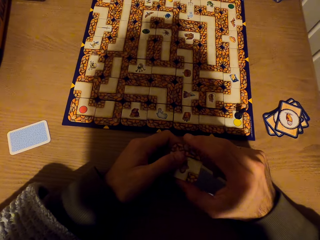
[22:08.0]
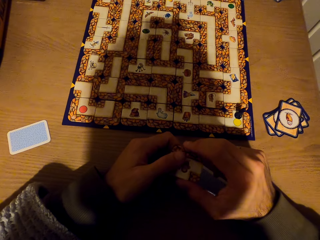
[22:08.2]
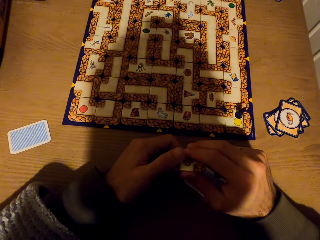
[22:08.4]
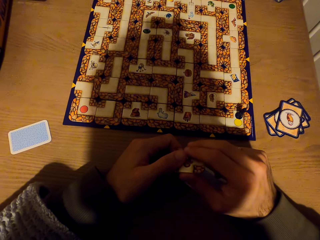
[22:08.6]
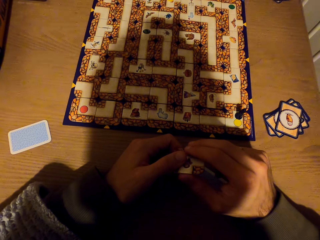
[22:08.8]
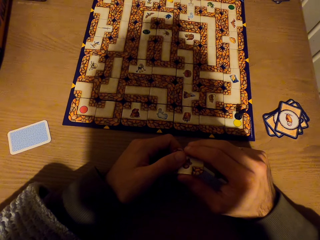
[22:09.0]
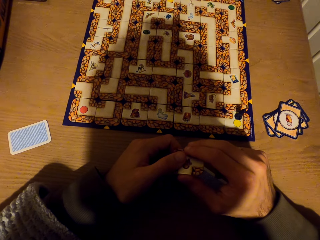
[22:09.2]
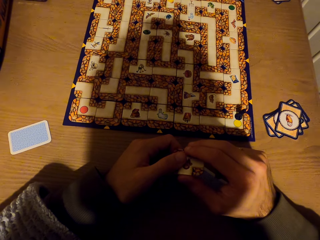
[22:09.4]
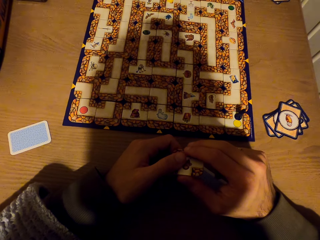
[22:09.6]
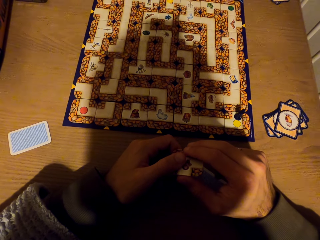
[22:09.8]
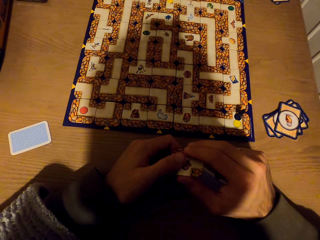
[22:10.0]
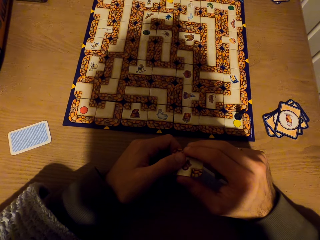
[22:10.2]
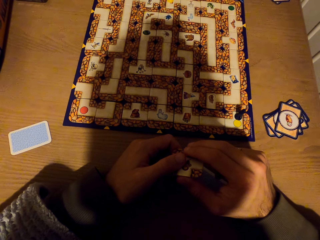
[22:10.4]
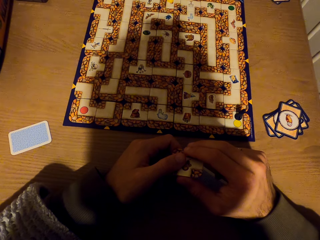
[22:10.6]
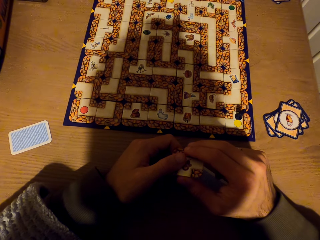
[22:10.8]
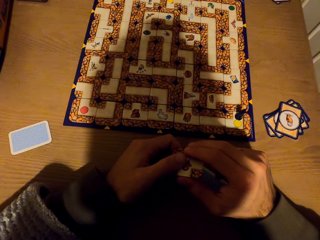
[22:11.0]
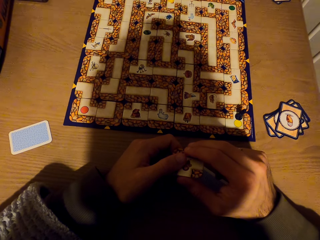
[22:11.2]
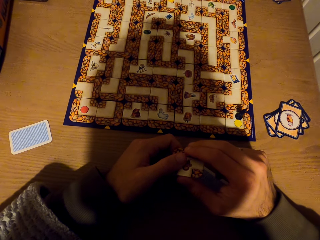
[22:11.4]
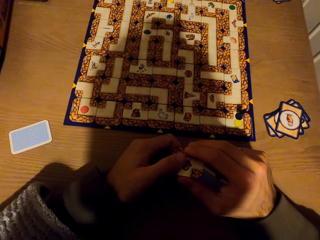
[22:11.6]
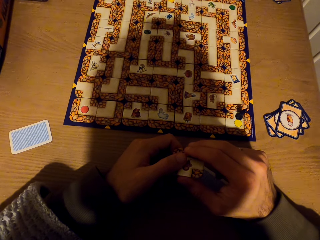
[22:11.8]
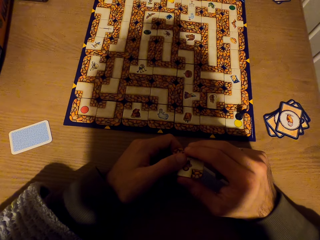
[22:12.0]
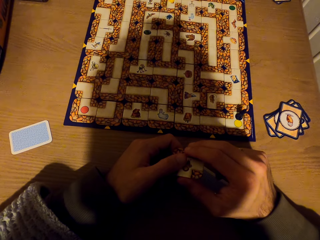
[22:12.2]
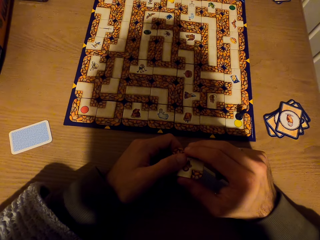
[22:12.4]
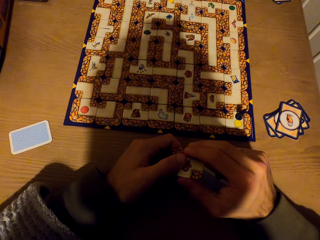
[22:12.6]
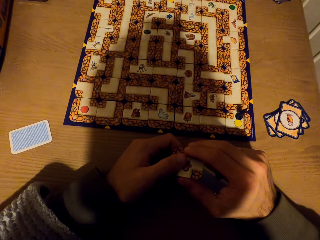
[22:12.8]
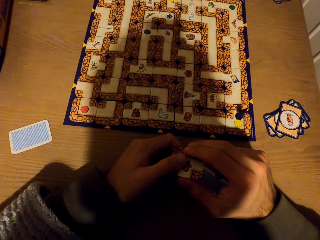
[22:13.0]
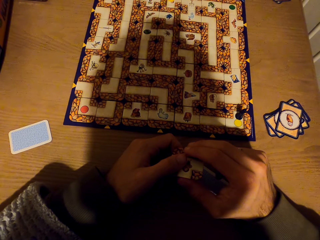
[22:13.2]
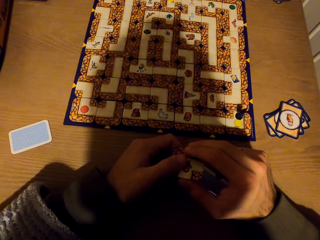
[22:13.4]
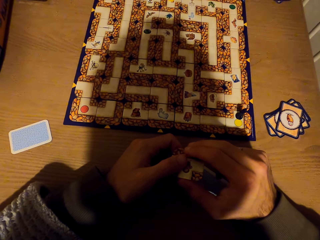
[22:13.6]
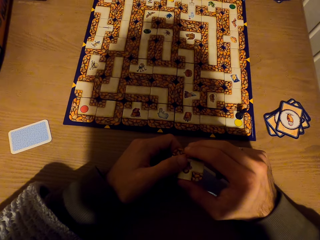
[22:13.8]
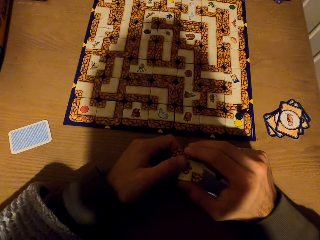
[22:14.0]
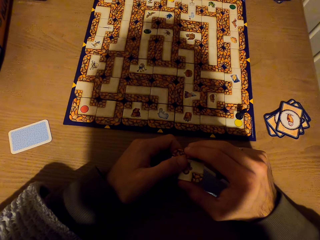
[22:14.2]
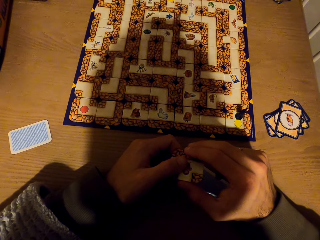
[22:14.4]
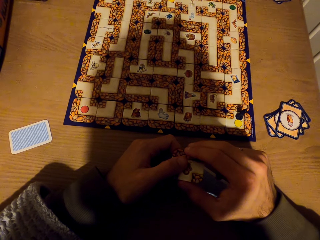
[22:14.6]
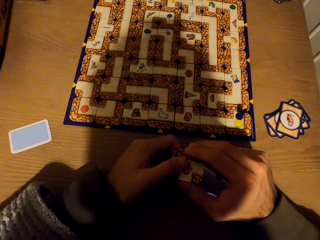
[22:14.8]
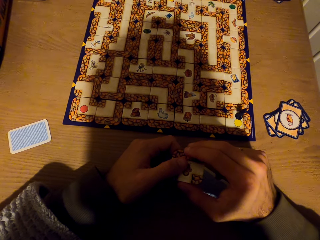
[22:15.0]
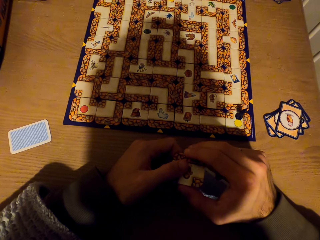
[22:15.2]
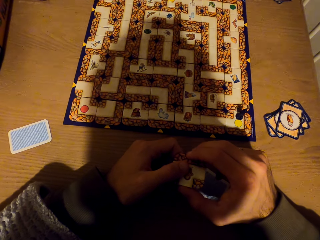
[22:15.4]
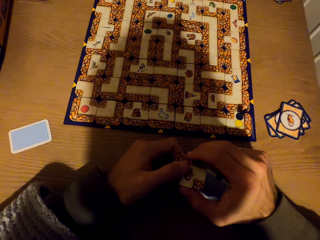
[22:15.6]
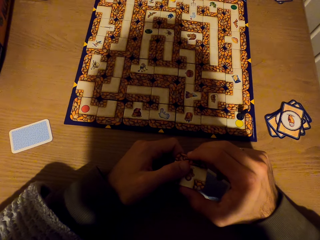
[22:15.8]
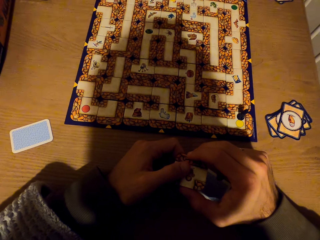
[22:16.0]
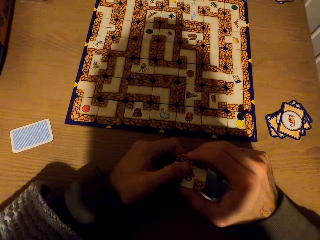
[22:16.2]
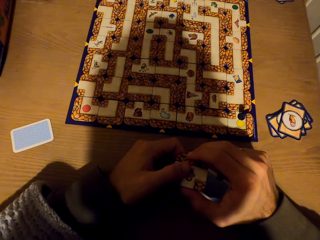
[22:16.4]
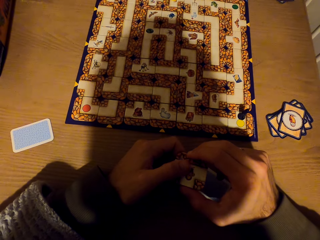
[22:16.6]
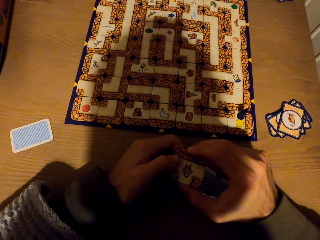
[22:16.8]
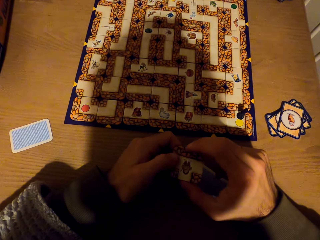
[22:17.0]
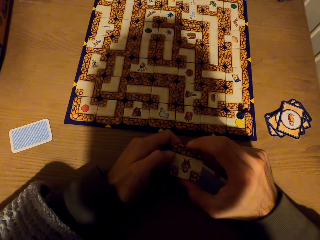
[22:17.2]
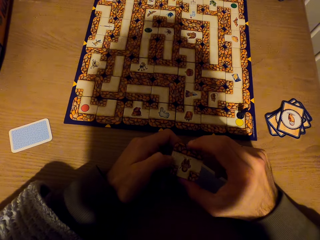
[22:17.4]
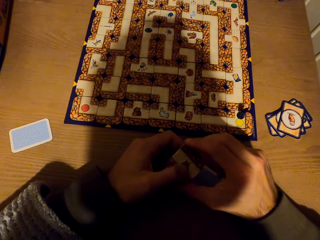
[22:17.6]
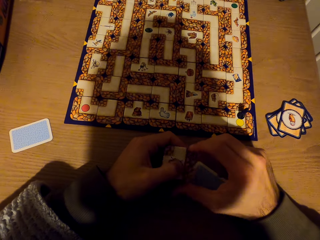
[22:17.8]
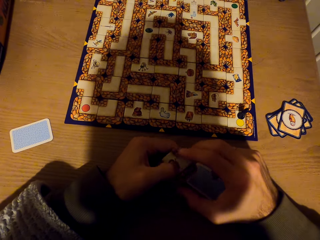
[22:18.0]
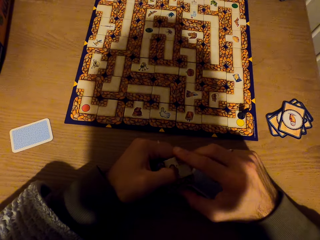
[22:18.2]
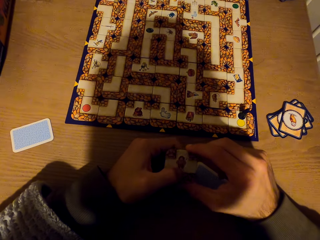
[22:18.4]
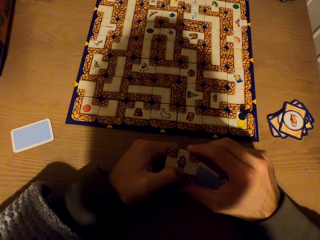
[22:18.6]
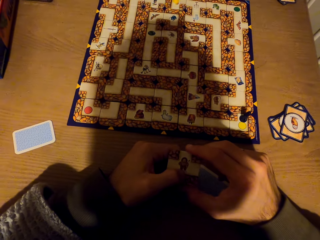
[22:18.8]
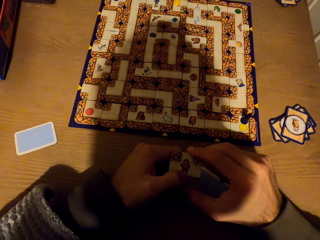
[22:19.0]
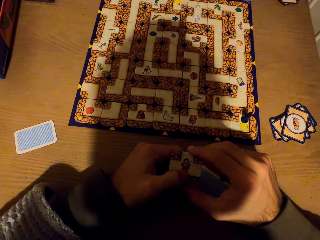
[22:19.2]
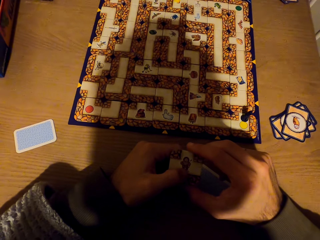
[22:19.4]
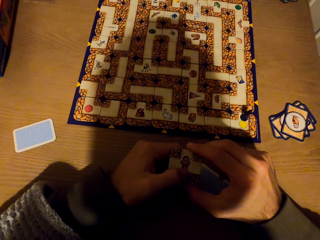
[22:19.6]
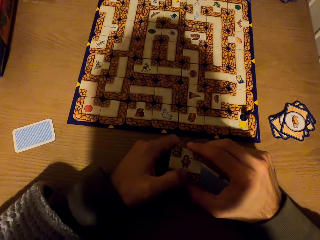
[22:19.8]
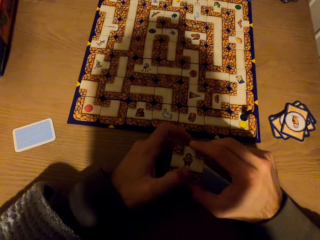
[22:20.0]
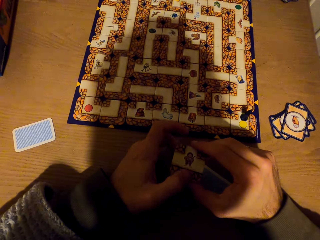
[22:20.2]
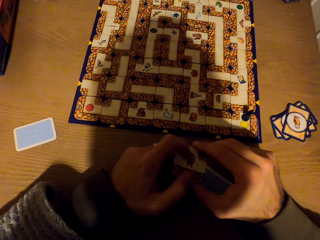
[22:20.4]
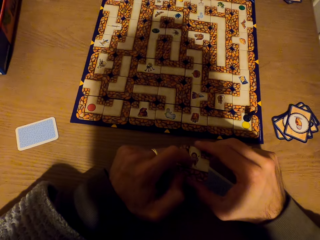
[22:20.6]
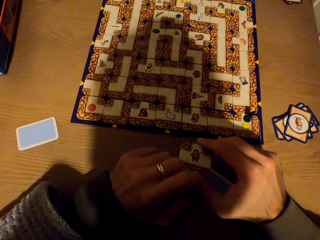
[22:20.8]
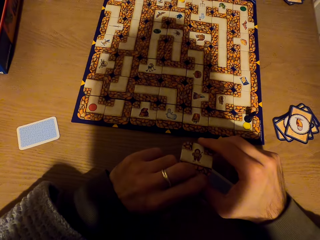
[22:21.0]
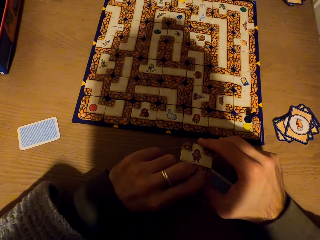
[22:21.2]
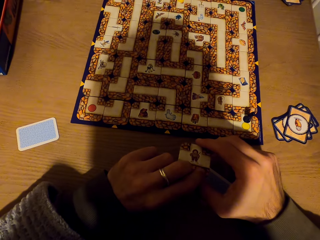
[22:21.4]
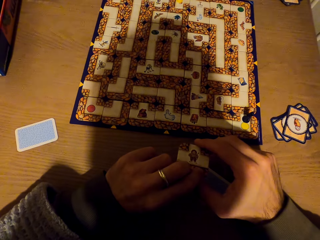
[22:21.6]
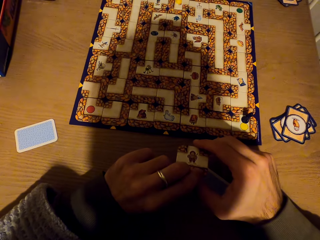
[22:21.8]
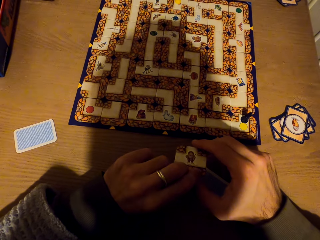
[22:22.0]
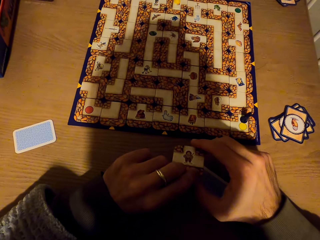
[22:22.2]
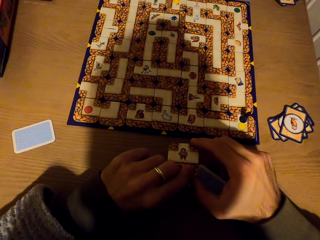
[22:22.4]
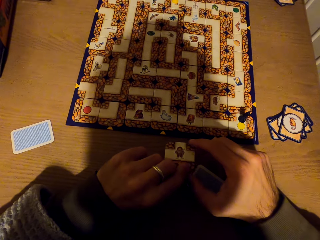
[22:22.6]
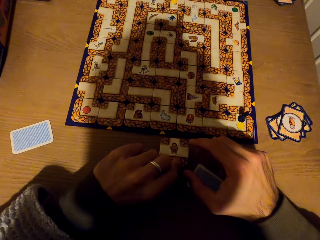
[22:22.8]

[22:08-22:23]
The camera wearer stares at the labyrinth board game. They turn the tile. They stare at the labyrinth board game.

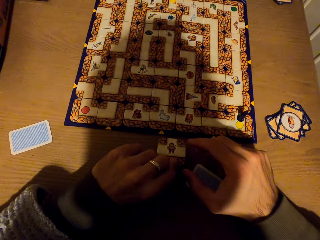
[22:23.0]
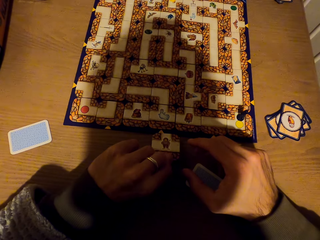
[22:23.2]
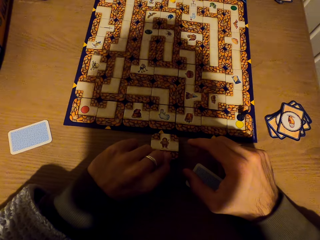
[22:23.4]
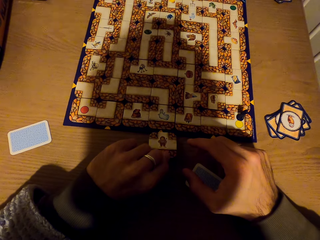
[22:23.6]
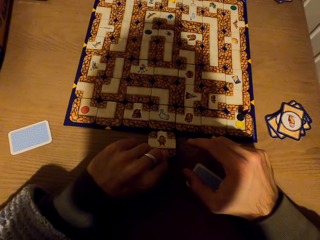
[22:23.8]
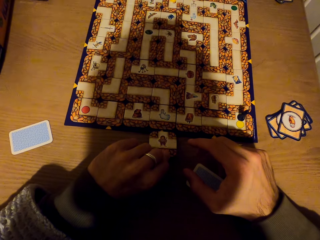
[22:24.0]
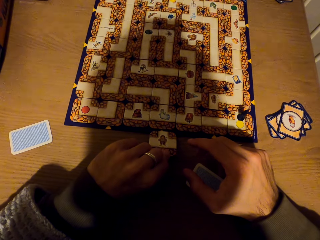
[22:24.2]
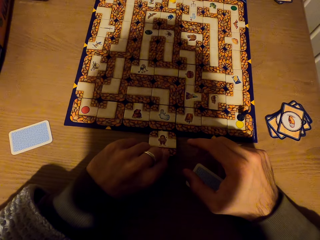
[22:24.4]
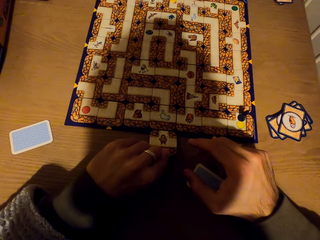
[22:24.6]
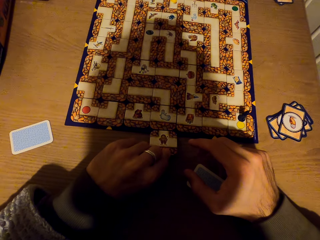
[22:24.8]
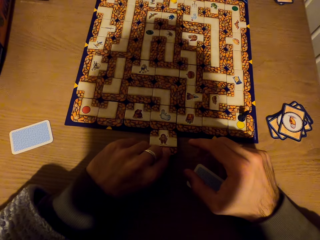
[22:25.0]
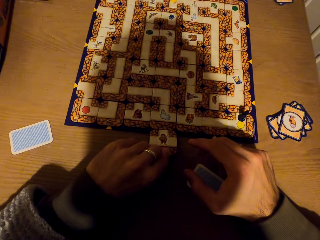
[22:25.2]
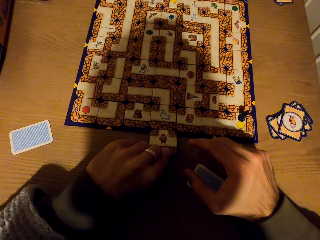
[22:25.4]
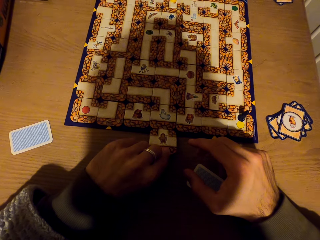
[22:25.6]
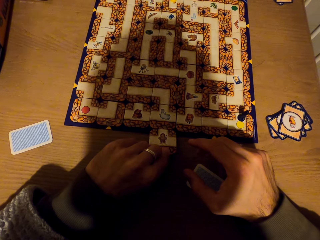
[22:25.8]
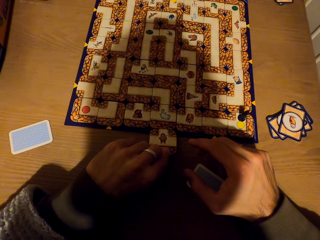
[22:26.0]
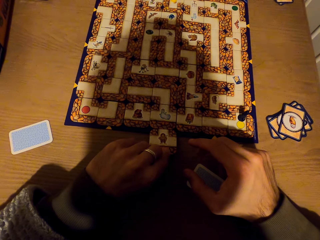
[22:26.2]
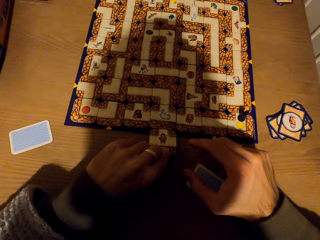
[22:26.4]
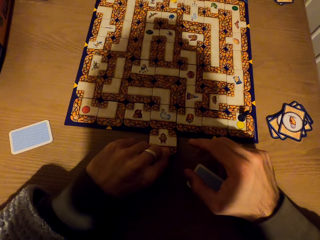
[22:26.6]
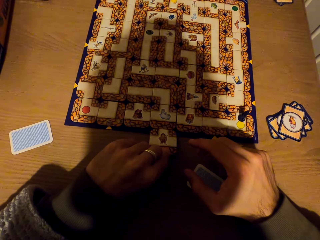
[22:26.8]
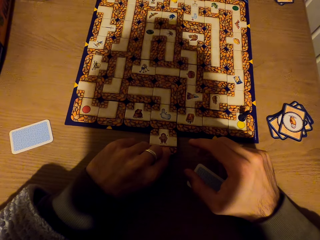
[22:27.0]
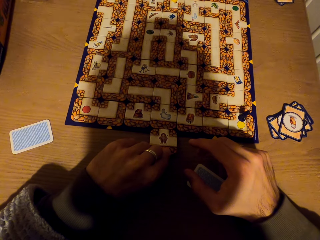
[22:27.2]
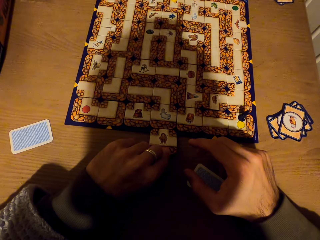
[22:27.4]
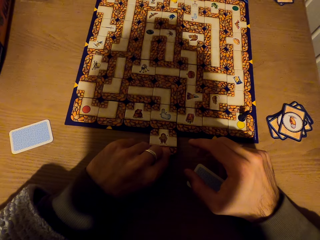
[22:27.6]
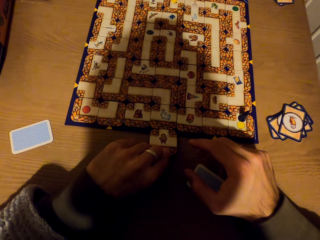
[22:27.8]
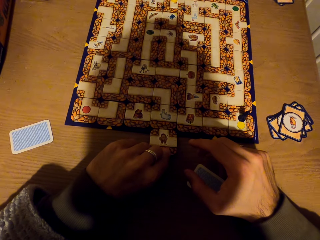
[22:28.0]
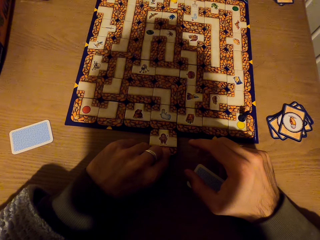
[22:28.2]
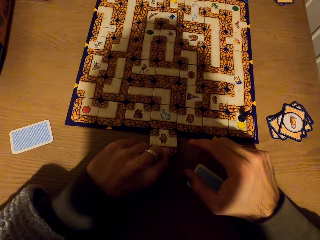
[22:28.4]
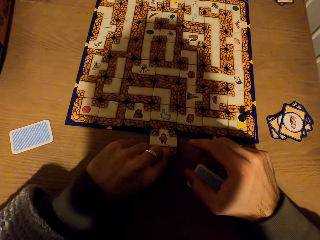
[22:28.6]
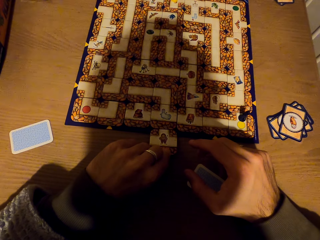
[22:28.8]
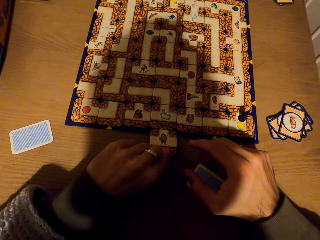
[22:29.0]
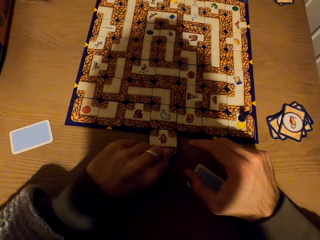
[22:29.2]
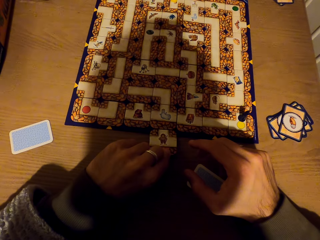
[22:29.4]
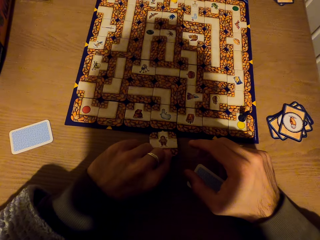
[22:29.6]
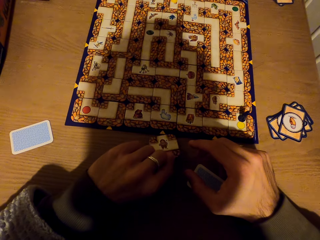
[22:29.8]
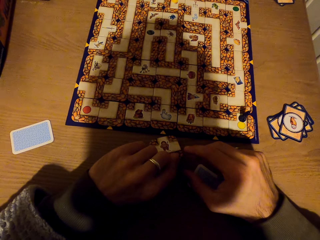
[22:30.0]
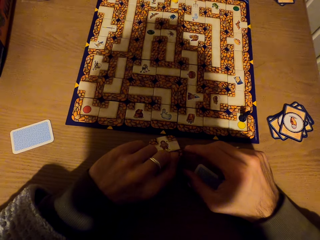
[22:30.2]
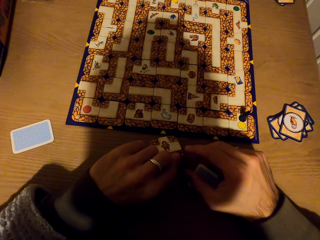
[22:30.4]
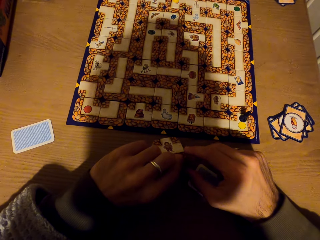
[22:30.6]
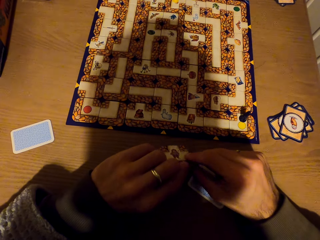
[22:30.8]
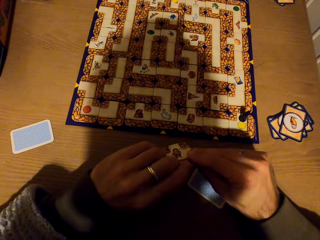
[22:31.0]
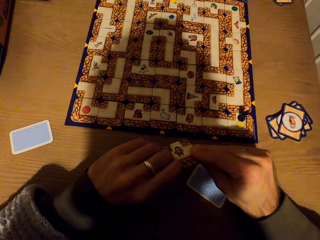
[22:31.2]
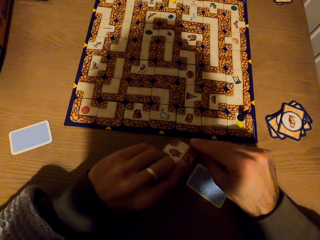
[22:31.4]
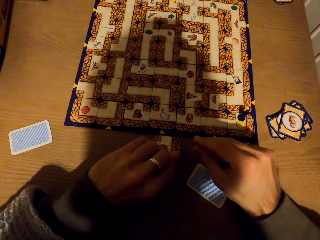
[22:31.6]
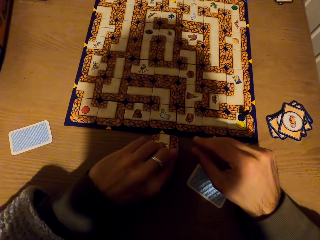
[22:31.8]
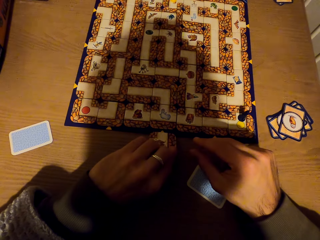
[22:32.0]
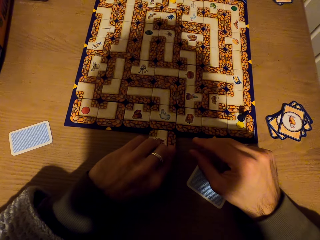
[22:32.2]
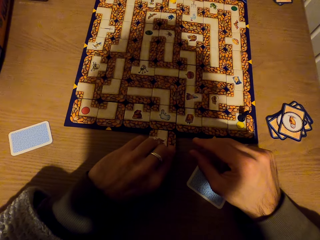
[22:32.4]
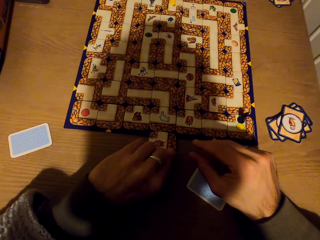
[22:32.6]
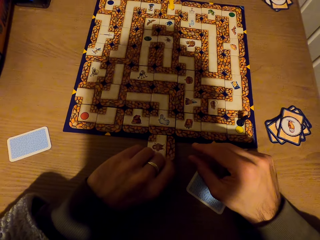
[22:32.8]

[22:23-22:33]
The camera wearer stretches the hand. They stare at the labyrinth board game.
